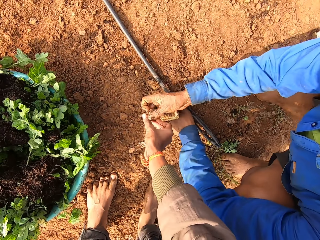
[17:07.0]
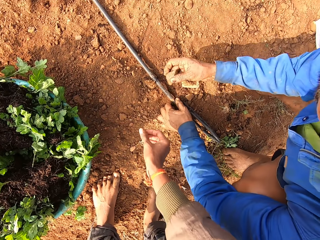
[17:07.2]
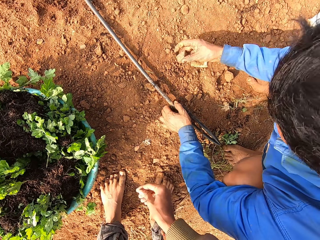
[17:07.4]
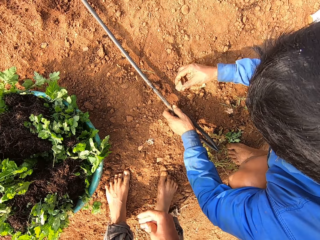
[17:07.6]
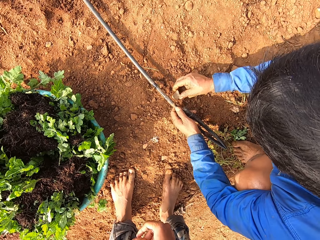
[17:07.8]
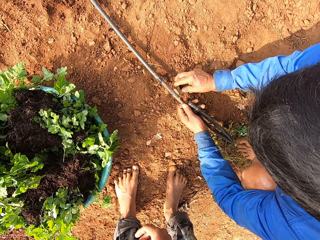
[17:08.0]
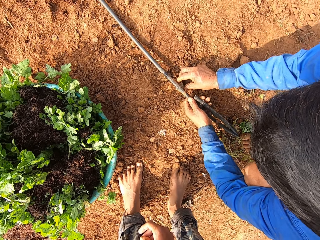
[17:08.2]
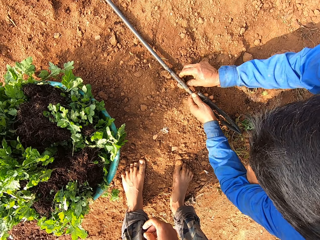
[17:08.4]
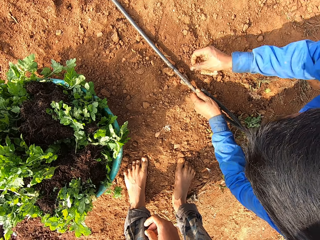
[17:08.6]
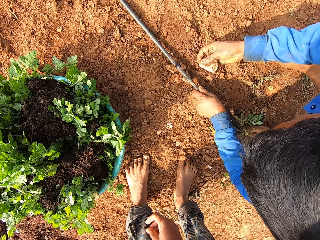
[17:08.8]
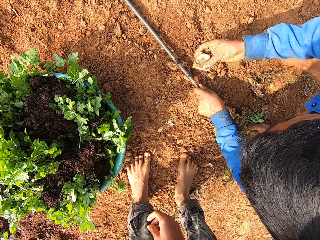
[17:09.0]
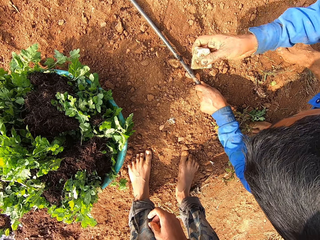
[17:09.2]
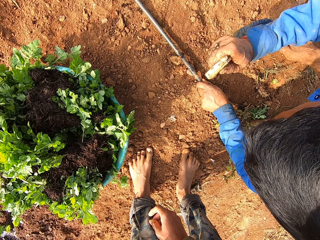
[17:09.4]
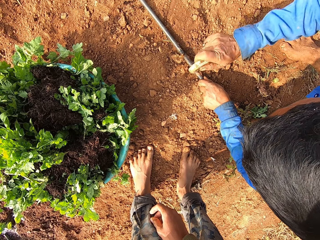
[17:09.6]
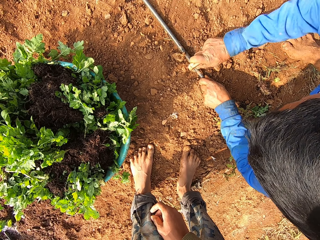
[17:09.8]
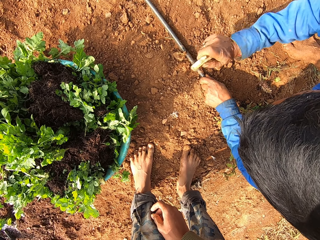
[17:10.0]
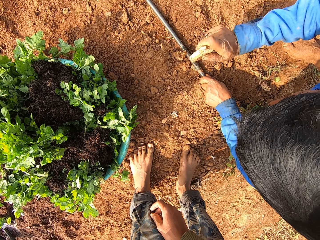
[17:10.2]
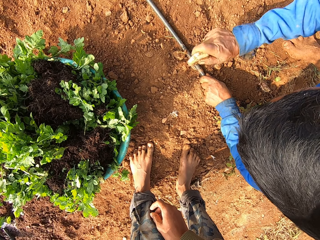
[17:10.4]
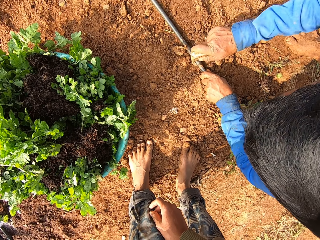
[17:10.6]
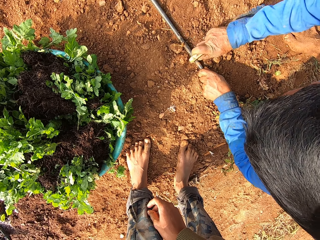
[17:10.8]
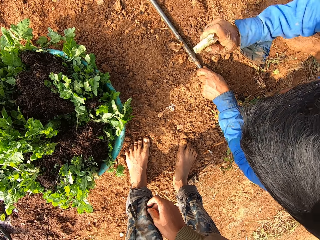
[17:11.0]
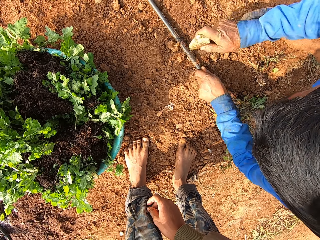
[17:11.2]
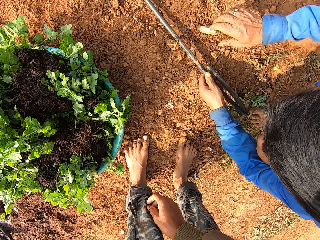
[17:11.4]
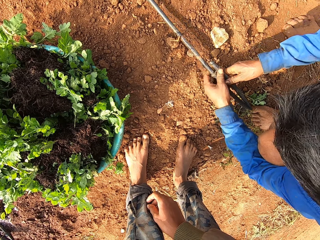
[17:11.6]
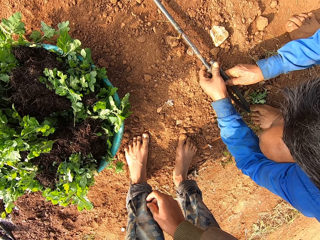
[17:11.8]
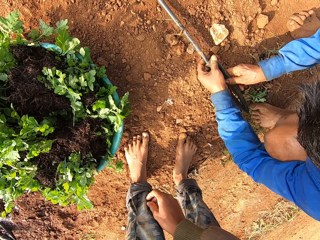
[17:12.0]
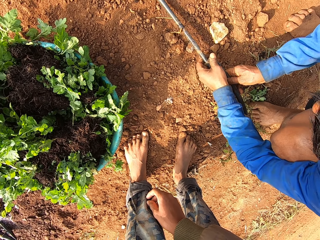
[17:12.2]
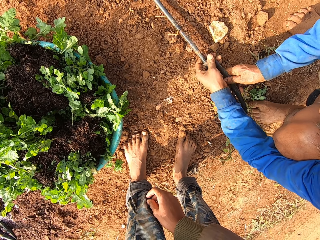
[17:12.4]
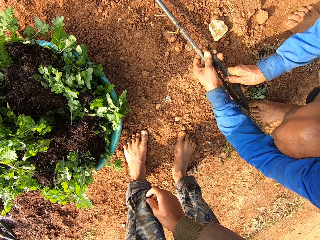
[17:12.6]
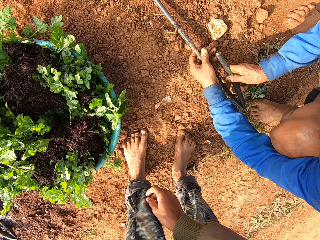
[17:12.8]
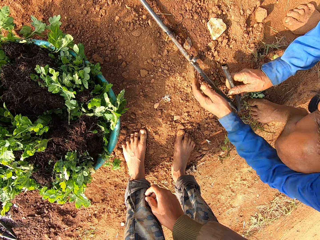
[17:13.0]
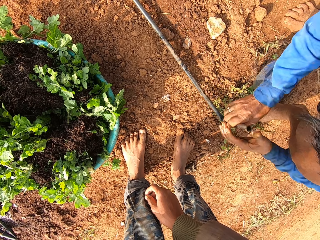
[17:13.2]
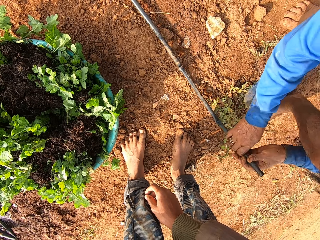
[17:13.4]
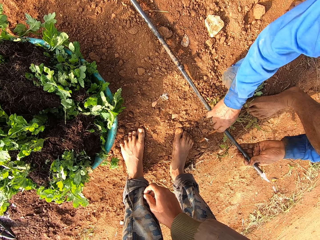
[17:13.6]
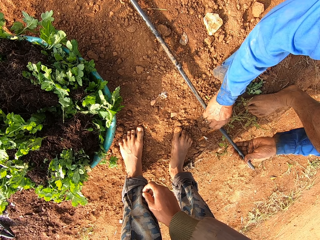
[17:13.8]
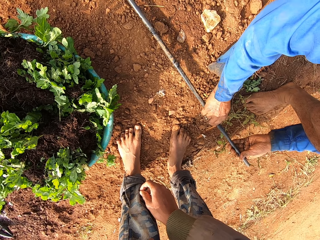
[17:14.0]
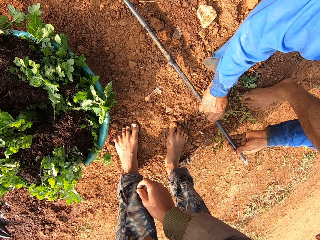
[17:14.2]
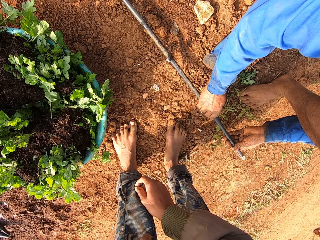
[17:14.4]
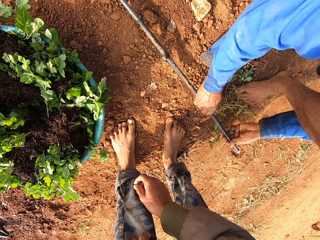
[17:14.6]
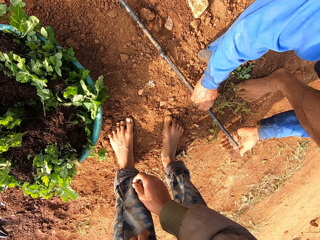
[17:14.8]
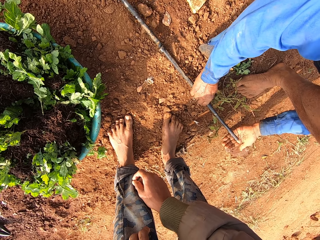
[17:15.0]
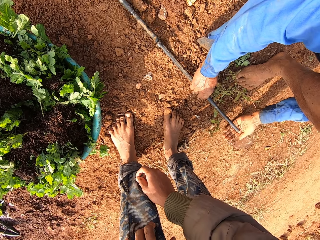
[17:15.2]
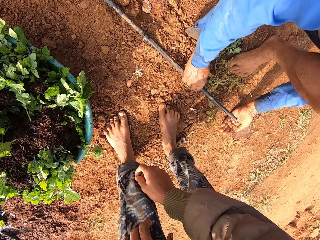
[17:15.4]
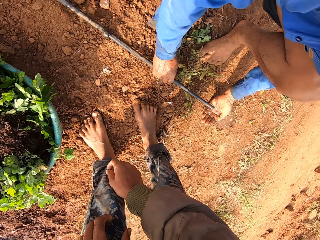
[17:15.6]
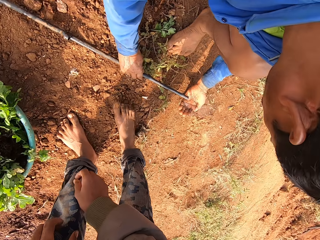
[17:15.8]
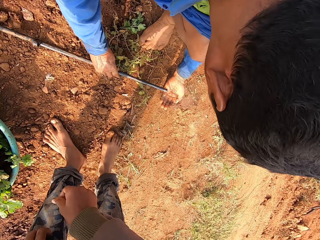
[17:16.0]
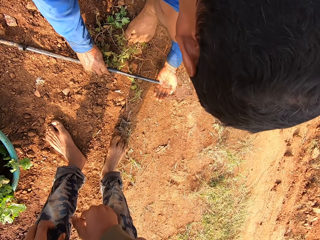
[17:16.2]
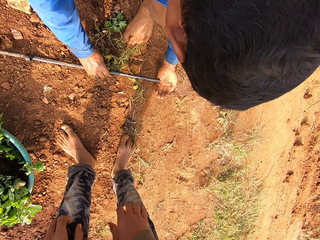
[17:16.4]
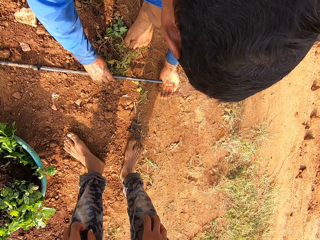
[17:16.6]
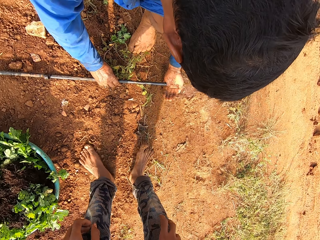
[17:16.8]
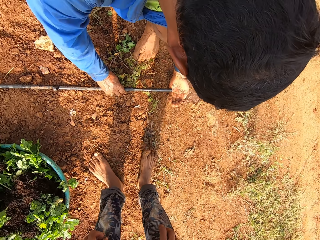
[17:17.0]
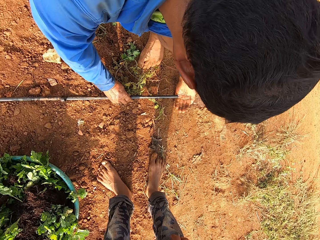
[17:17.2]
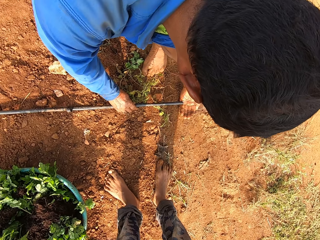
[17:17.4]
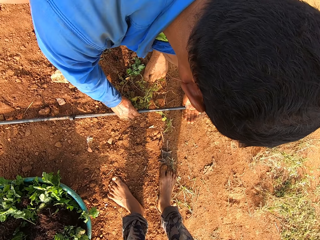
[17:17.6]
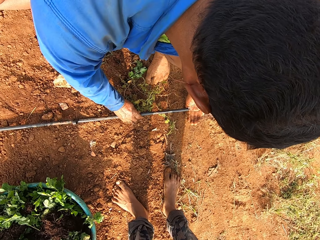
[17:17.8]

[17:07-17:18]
The camera wearer gives the man the stone with his right hand. He holds the stone. The man picks the pipe from the ground with his left hand. The man puts the stone under the pipe on the ground with his right hand. The man drops the pipe on the stone on the ground with his left hand. The man holds the pipe. The man hits the pipe on the ground with the stone in his right hand. The man lifts the pipe from the ground with his left hand. The man drops the stone to the ground with his right hand. The man adjusts the stone on the ground with his hands. The man fixes the pipe. The man places his left hand under the water from the pipe.

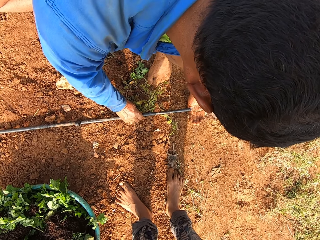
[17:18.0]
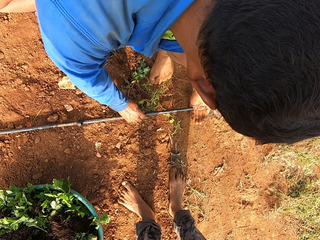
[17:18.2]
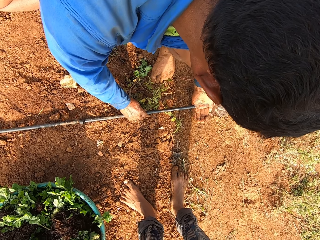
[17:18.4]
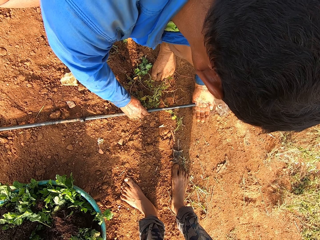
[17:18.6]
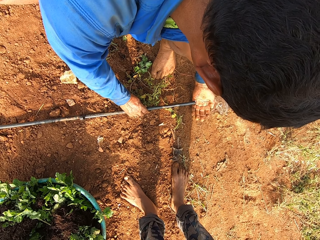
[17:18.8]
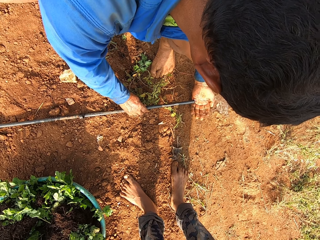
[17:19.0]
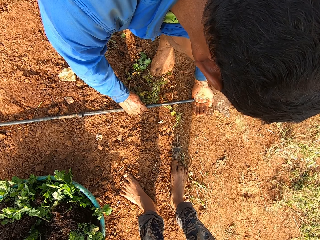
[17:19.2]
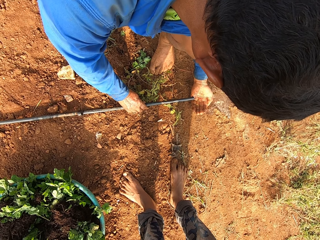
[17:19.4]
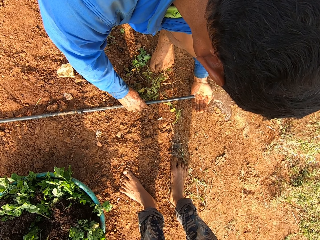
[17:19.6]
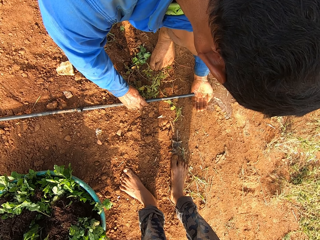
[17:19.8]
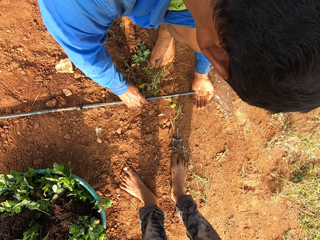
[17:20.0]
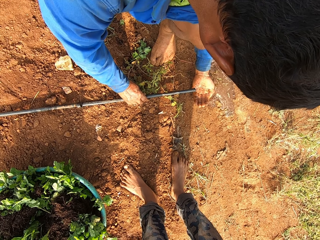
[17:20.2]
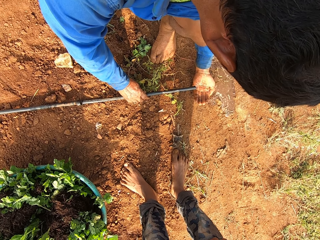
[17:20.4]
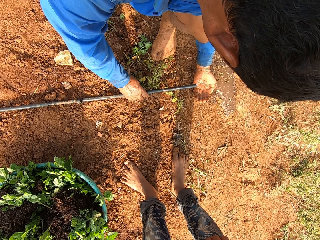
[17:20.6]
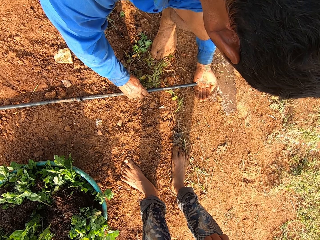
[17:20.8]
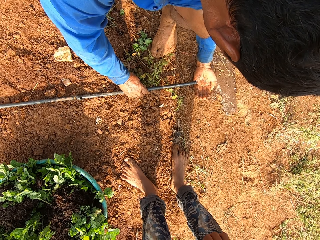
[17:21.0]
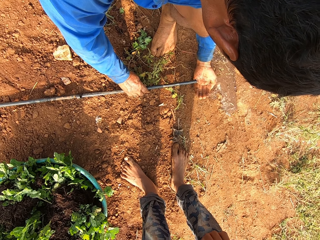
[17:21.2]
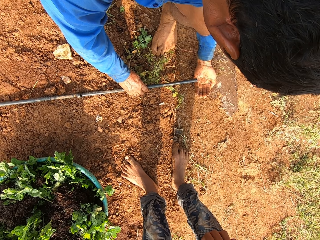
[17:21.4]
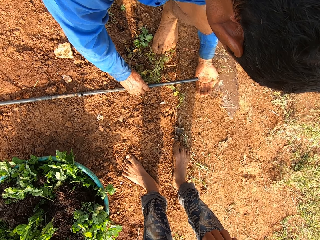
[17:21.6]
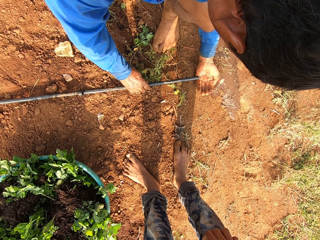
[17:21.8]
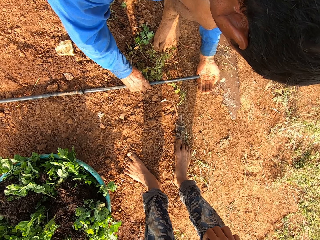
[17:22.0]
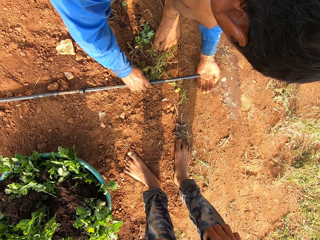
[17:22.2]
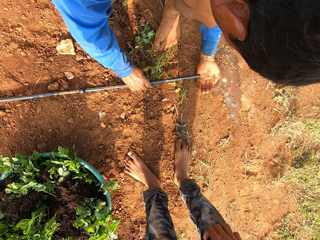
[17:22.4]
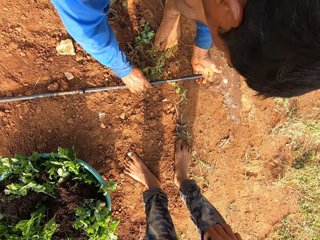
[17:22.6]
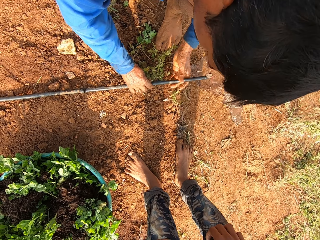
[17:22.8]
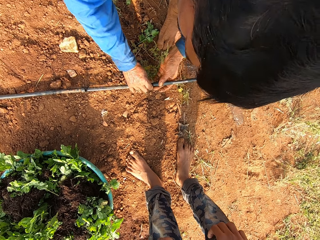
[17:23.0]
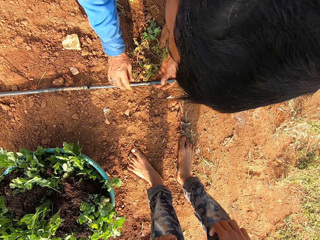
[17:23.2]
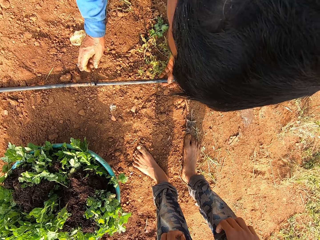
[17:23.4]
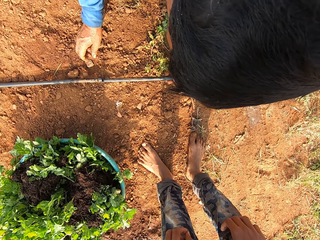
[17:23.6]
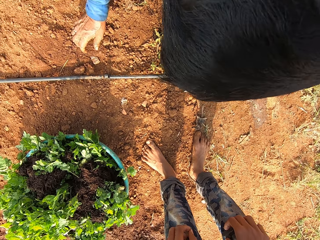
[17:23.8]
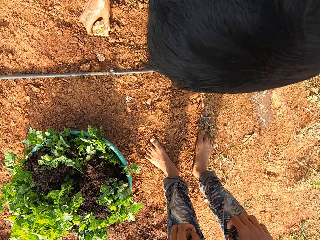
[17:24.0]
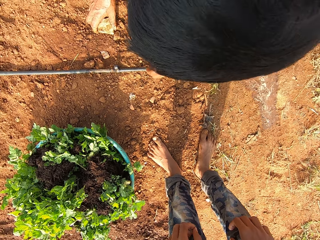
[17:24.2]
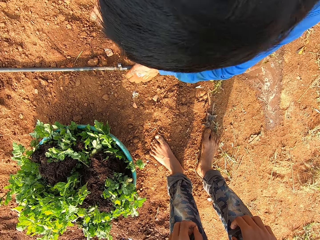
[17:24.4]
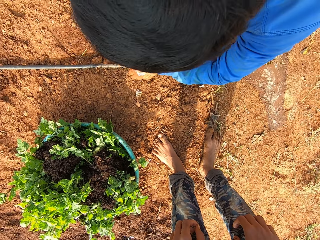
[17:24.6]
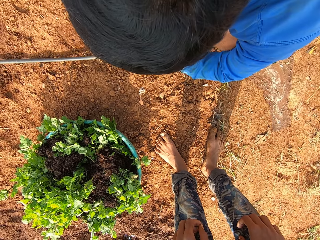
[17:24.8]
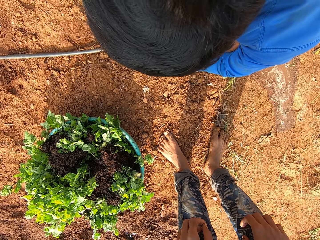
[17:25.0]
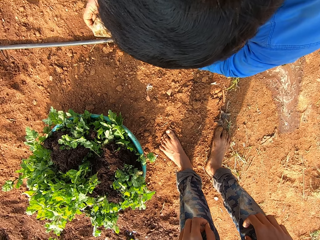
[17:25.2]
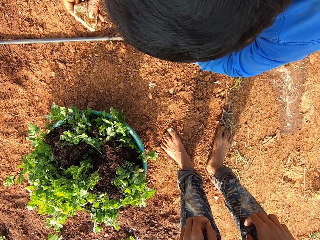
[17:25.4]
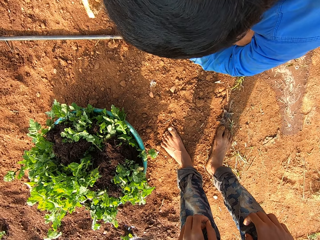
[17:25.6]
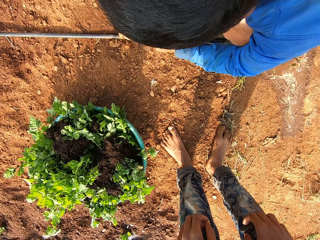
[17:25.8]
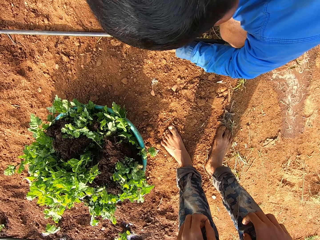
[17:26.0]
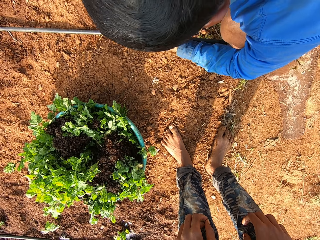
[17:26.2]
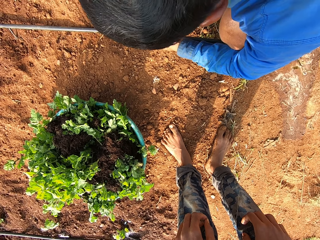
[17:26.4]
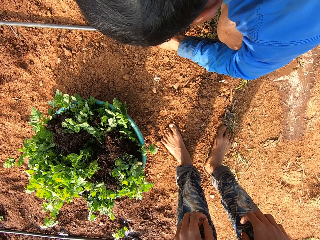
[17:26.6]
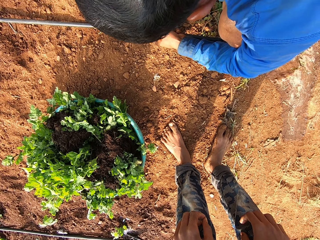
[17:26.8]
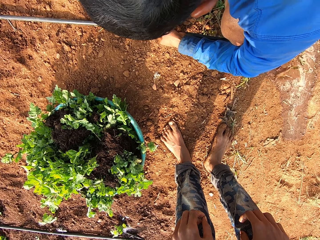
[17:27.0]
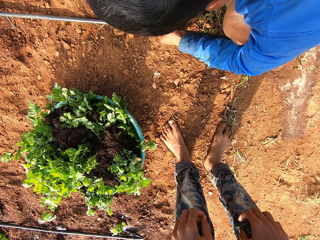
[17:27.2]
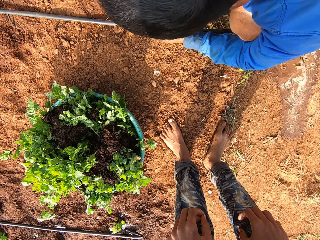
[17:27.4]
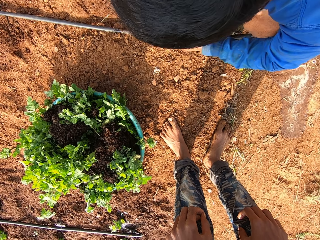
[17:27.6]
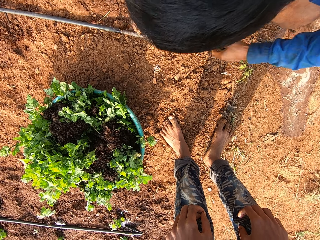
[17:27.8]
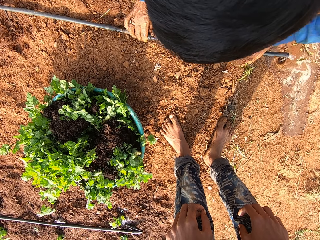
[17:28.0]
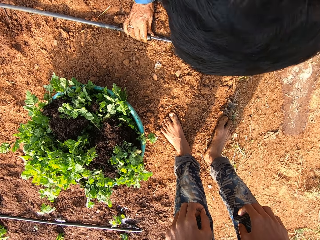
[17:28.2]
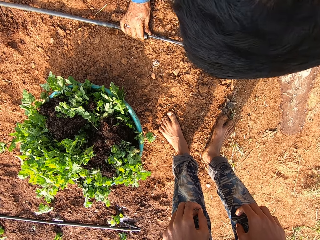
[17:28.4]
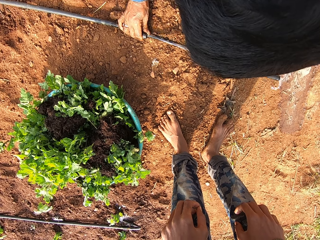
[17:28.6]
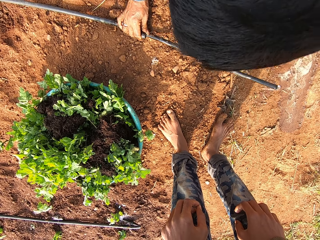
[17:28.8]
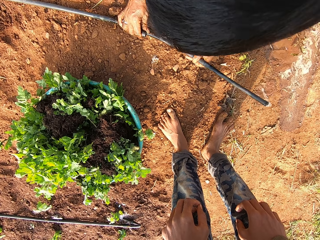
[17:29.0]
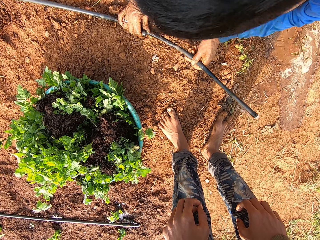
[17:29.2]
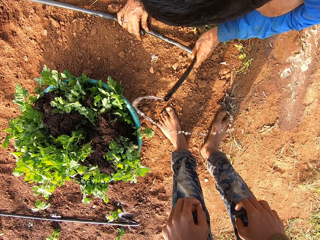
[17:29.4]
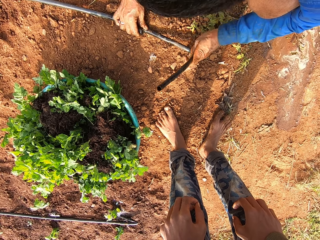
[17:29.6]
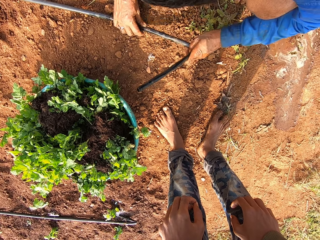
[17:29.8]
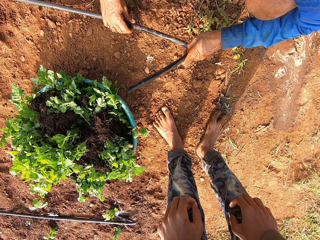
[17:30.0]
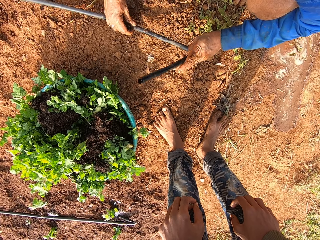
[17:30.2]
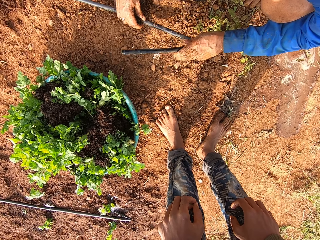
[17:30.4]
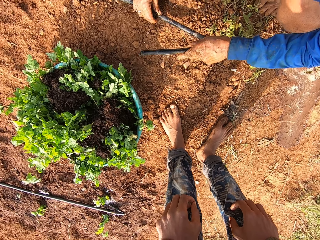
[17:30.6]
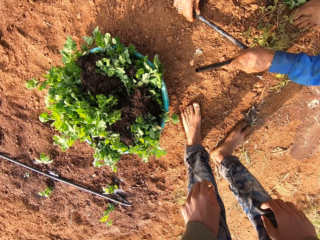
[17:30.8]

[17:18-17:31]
A man holds the water. The camera wearer talks with the man. The man picks the stone from the ground with his right hand. The man lifts the pipe from the ground with his left hand. The man hits the stone on the pipe with his right hand. The man drops the stone on the ground with his right hand. The man holds the pipe. The man adjusts the pipe on the ground with his hands.
